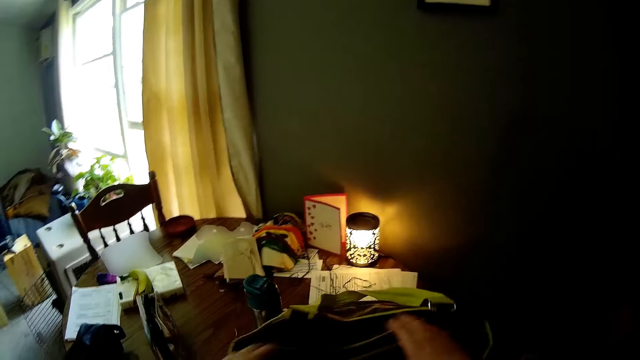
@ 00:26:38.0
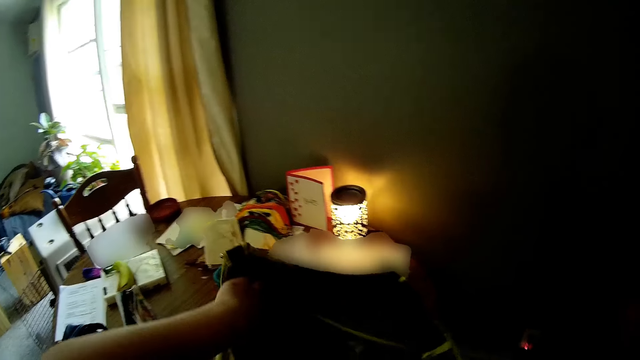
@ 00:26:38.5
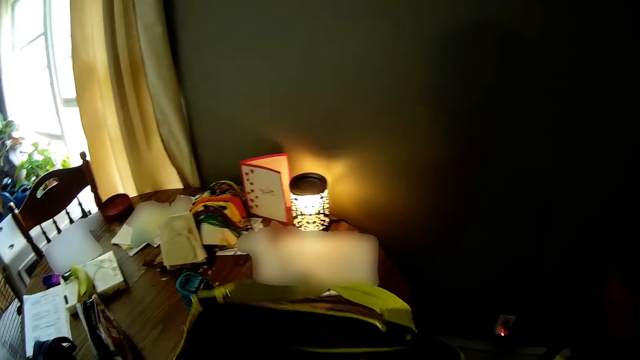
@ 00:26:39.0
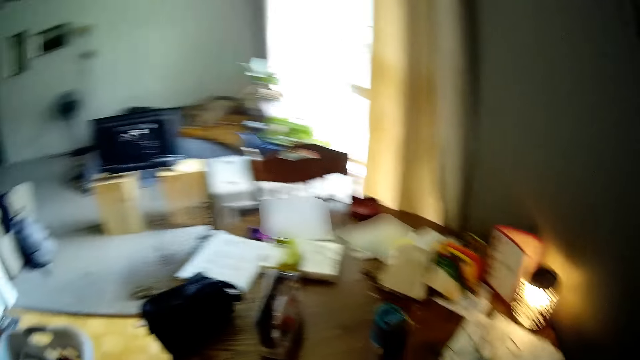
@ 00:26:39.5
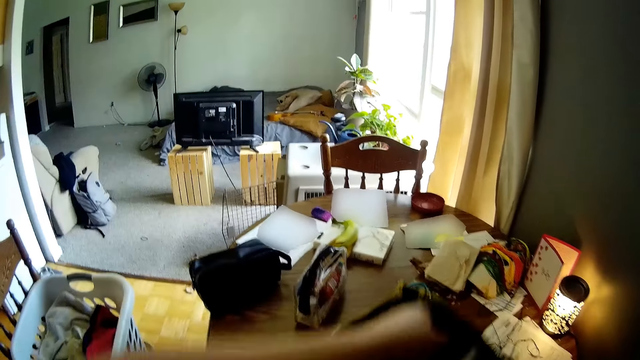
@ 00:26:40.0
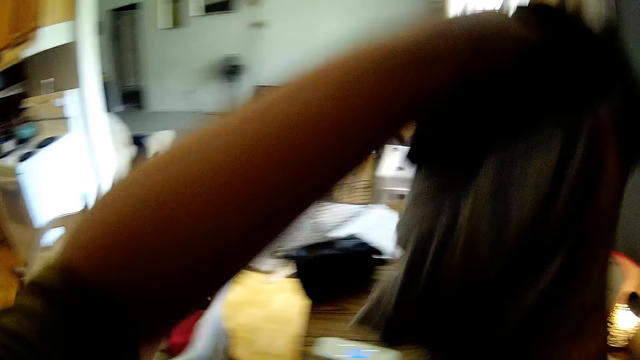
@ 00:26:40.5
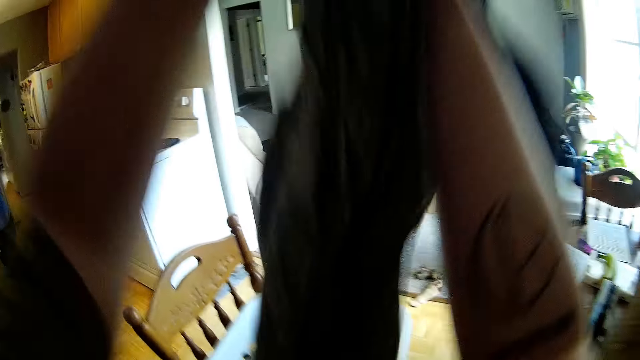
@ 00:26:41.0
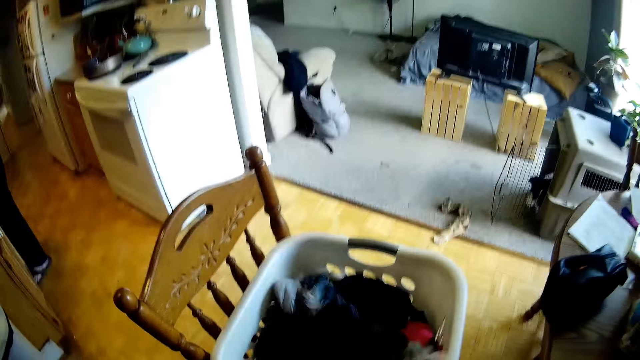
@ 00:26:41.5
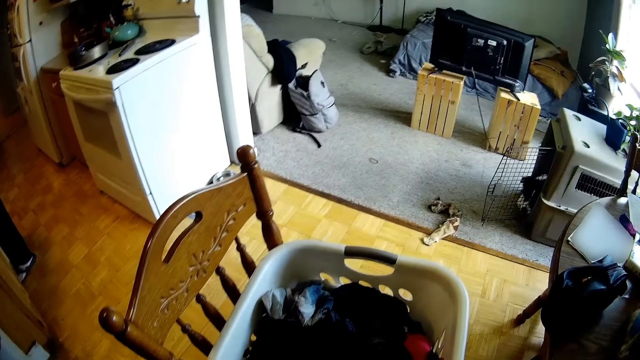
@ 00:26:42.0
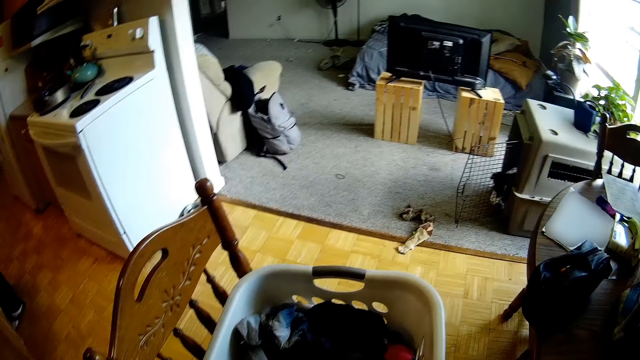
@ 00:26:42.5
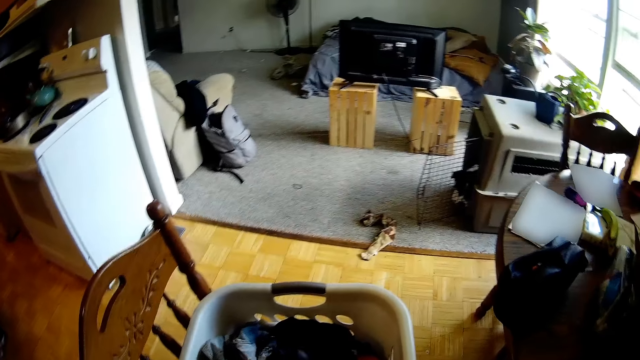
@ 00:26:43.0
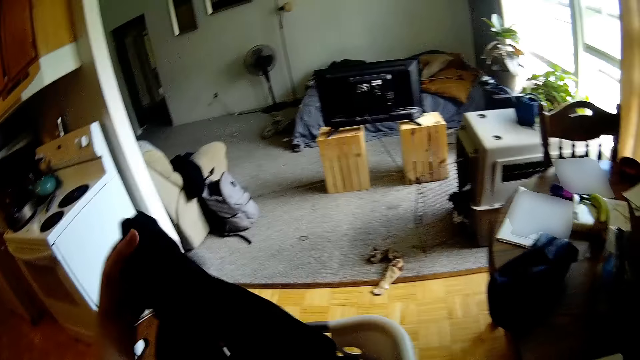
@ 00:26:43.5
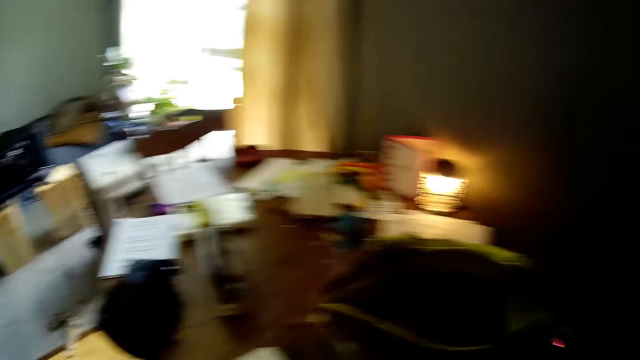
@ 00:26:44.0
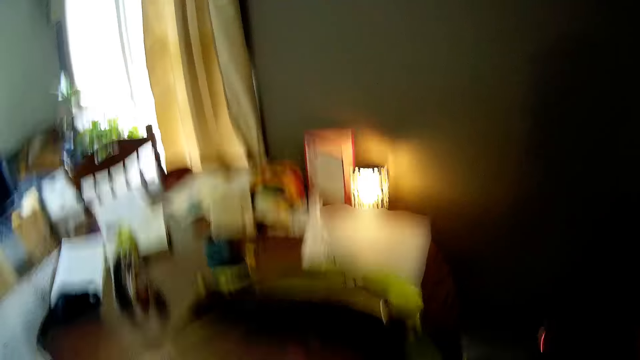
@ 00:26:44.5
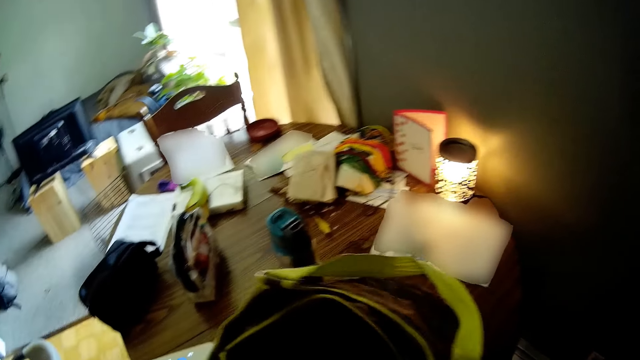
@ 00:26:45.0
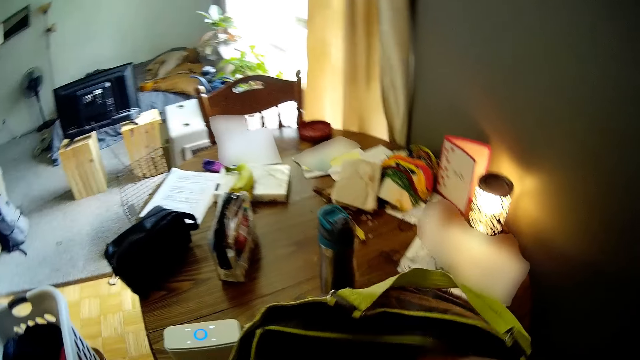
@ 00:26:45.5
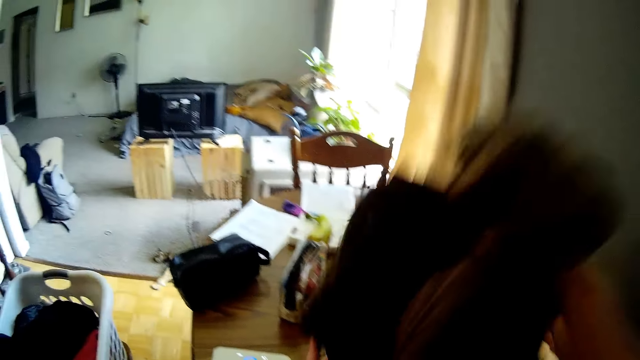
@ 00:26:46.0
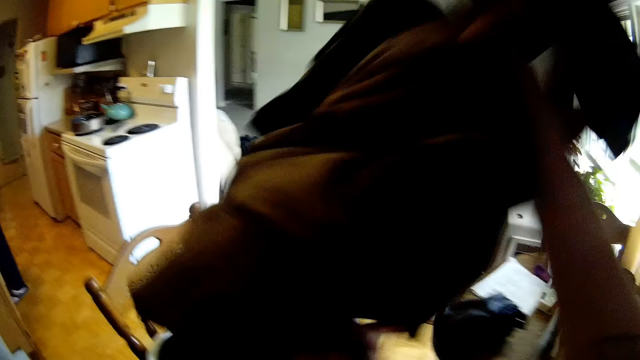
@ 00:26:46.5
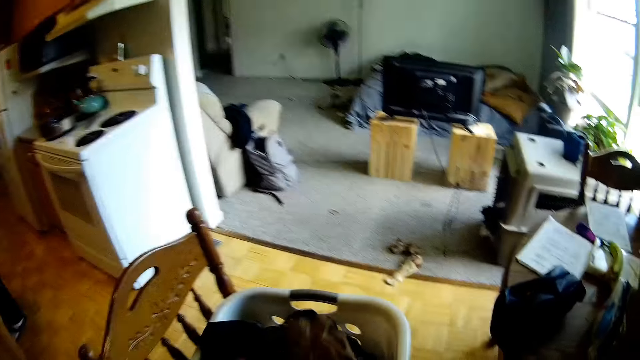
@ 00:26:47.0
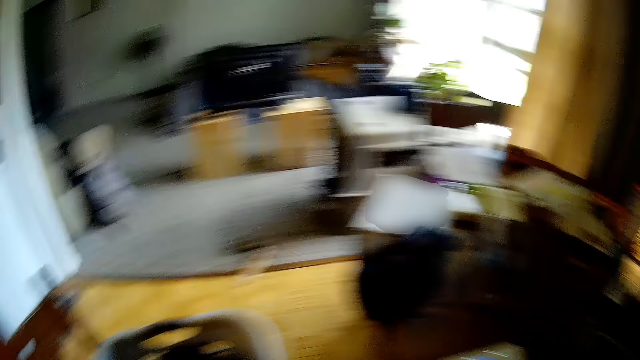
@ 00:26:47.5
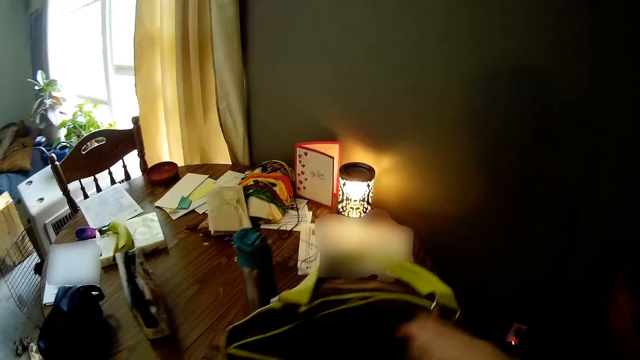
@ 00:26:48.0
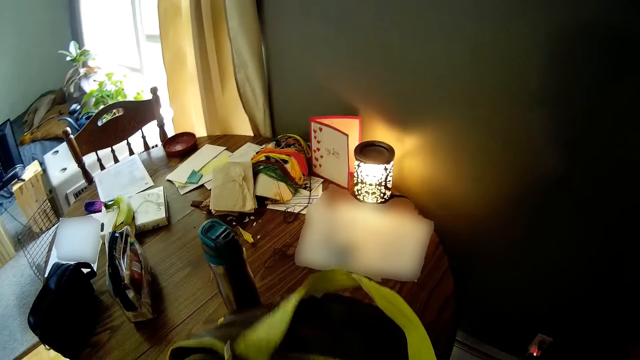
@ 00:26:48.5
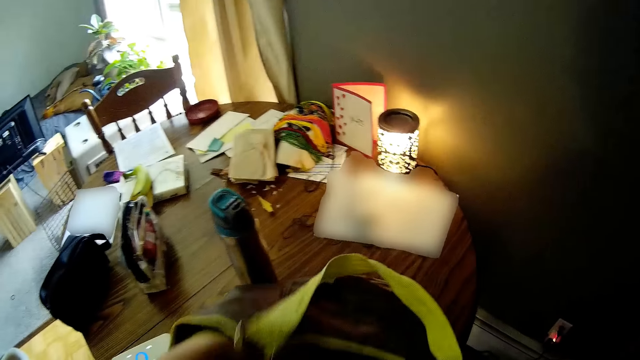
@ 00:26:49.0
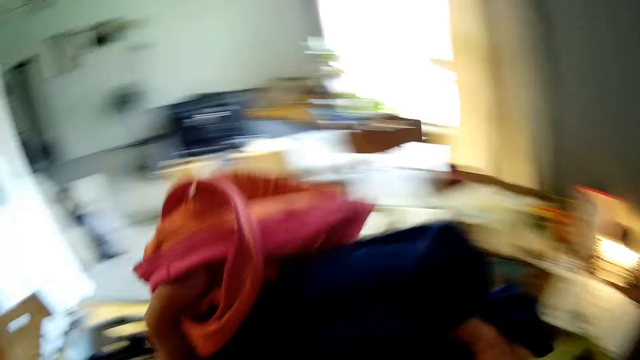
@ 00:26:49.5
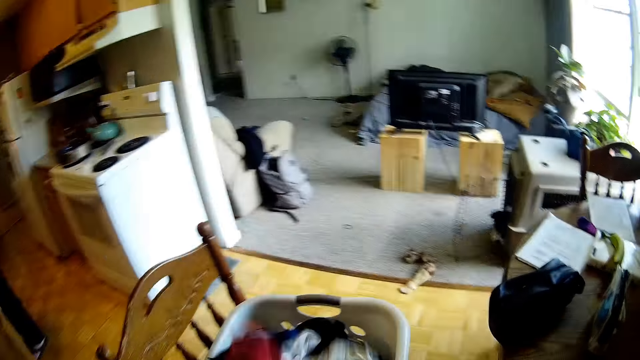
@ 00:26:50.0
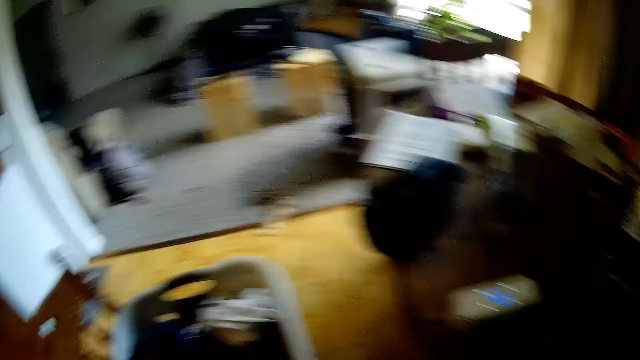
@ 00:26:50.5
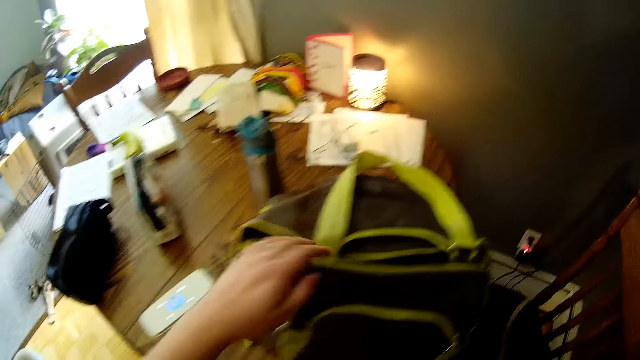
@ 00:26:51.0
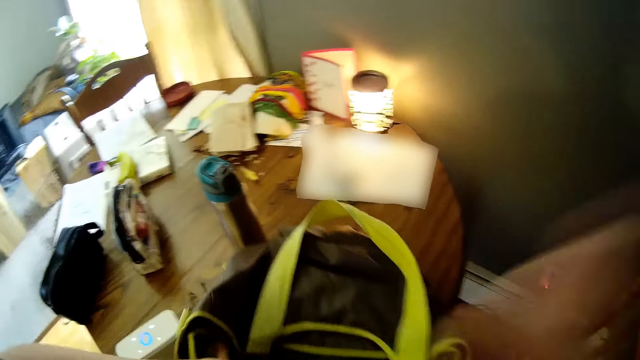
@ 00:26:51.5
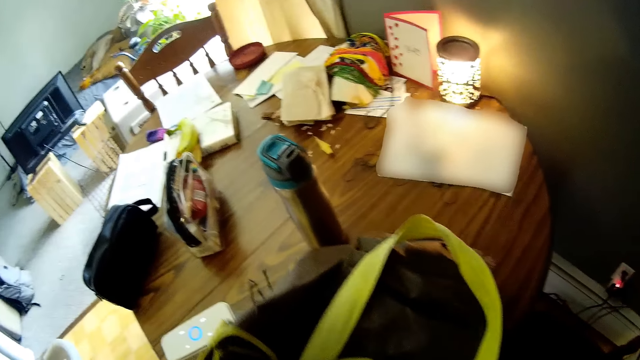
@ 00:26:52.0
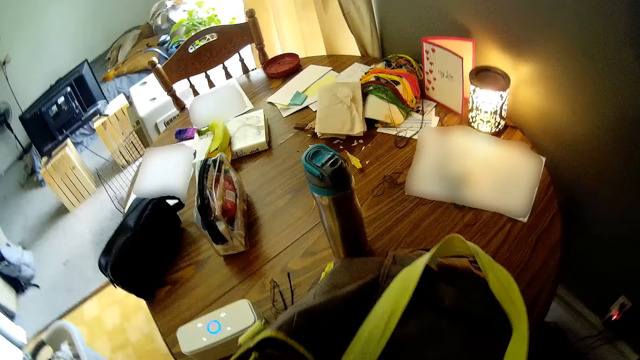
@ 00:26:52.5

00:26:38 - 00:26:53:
The camera wearer adjusts the bag on the table with her hands. She puts her hand inside the bag. She holds clothes with her hands. She takes a cloth from the bag. She drops the clothes in the basket with her hands. She takes a cloth from the basket. She adjusts a cloth with her left hand. She takes a cloth from the basket again. She turns. She picks up clothes from the bag with her right hand. She drops the clothes in the basket with her hands. She touches the bag. She picks up clothes from the bag with her hands. She drops the clothes in the basket with her hands. She picks up clothes from the bag with her right hand.

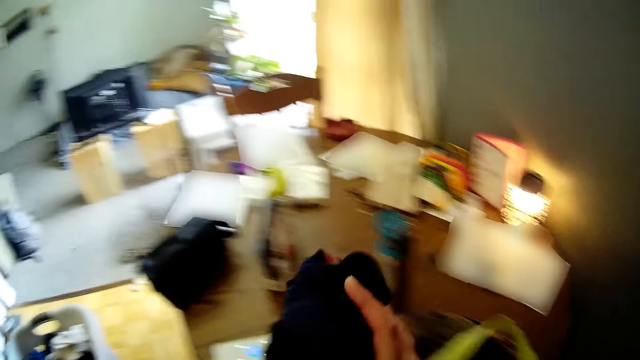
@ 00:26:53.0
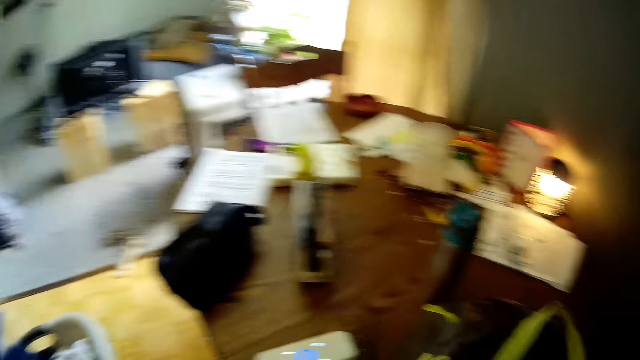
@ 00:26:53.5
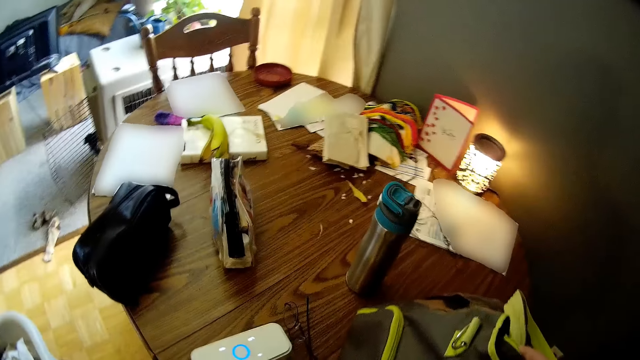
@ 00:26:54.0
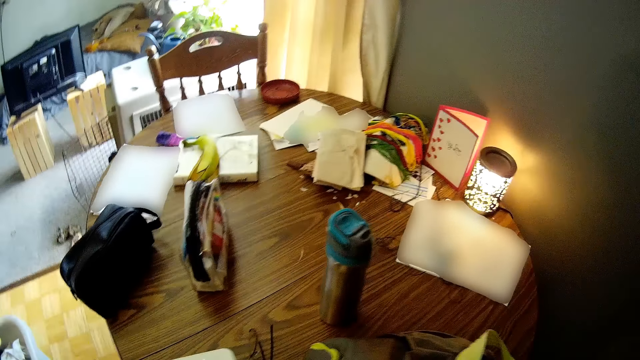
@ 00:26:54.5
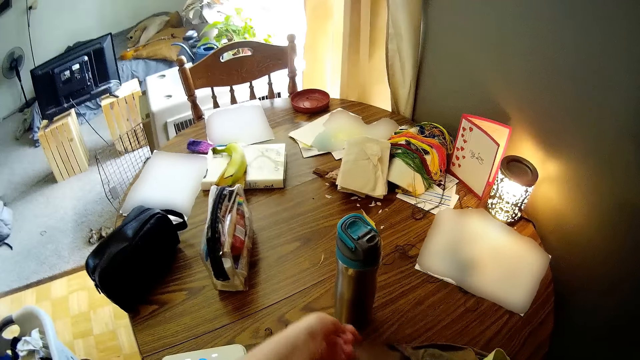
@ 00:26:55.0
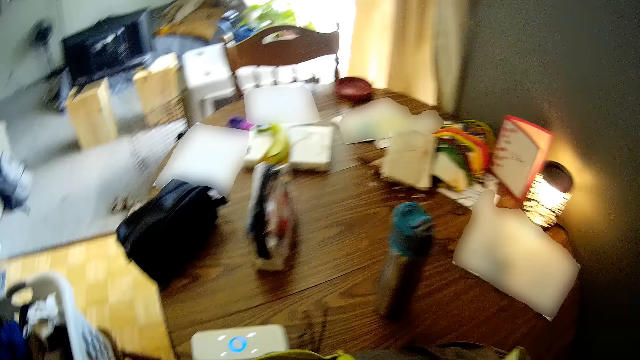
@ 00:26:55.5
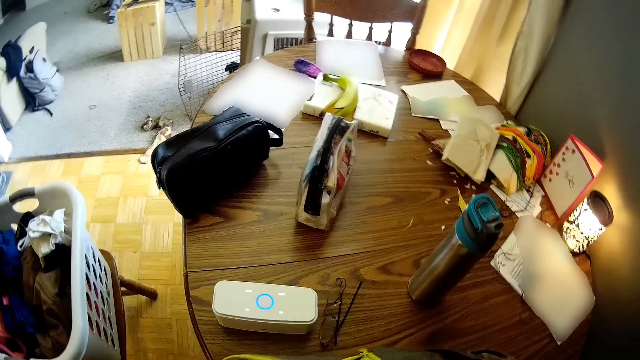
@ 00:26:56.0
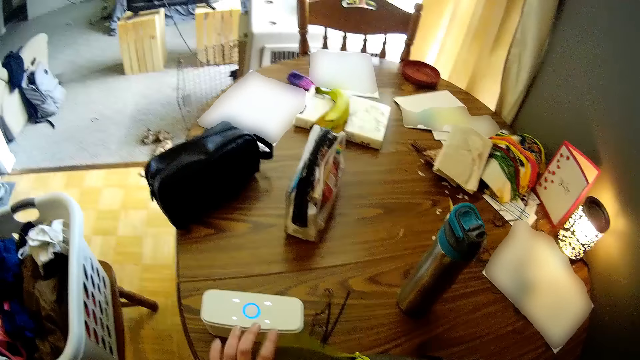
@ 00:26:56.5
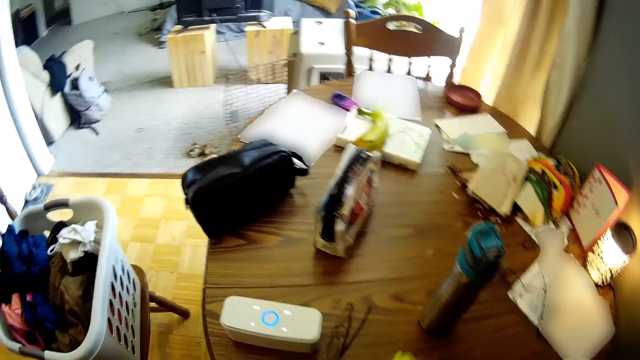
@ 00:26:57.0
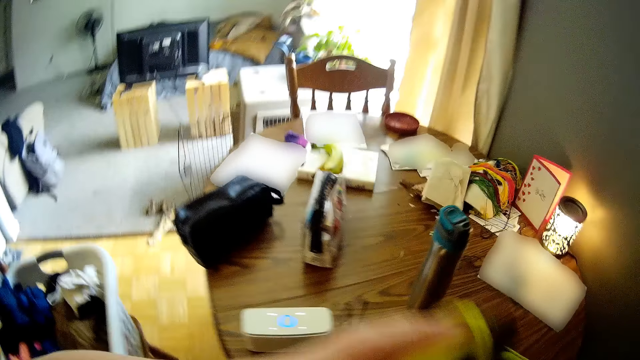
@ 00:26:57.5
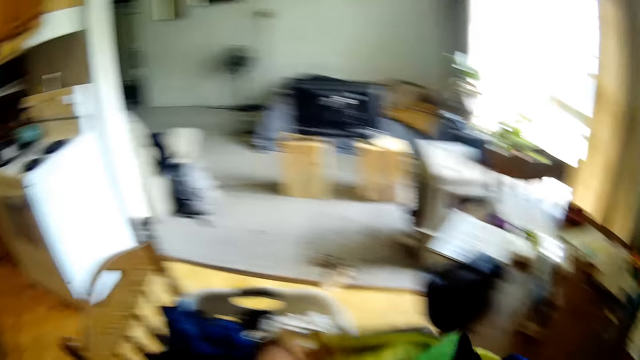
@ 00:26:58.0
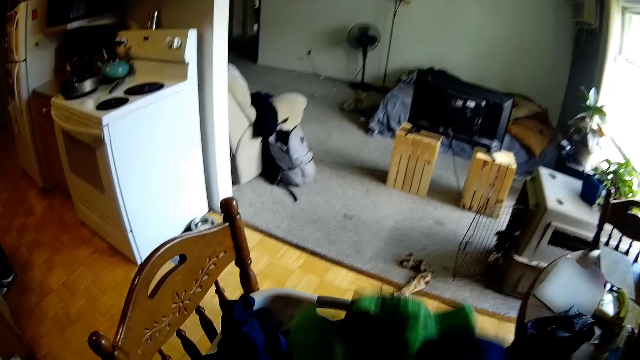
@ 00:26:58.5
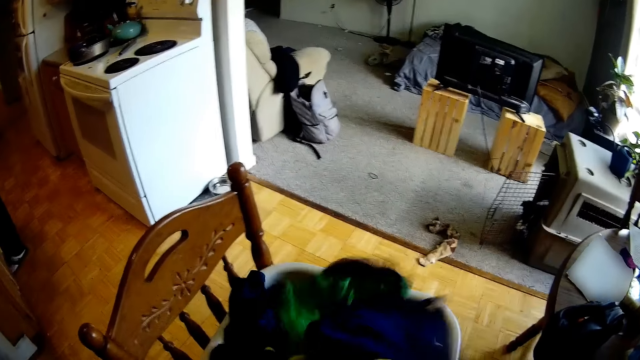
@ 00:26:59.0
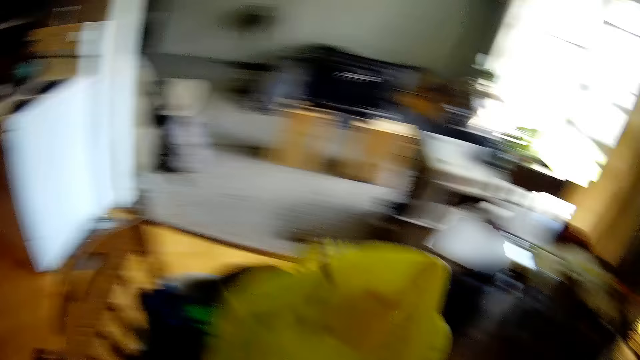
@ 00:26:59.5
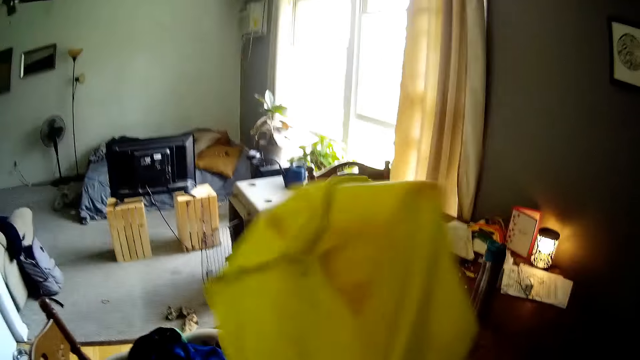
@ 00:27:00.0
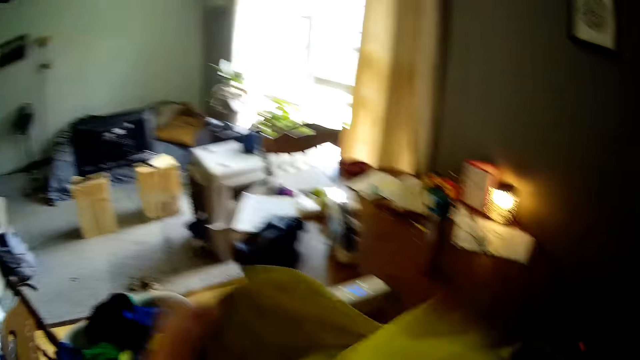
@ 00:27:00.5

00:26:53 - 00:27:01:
The camera wearer passes the cloth from her right hand to her left hand. She throws the cloth in the basket. She adjusts the bag with her right hand. She opens a zip of the bag with her left hand. She lifts the bag from the table with her hands. She interacts with a man. She pours clothes from the bag into the basket with her hands. She throws the bag and the cloth in the basket. She adjusts the bag with her hands.
